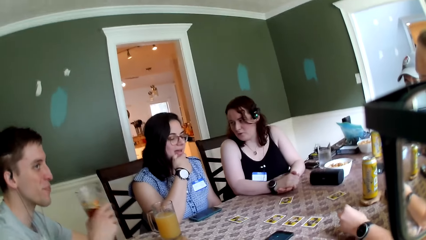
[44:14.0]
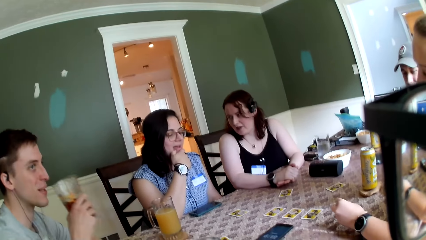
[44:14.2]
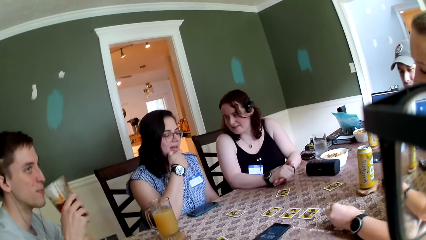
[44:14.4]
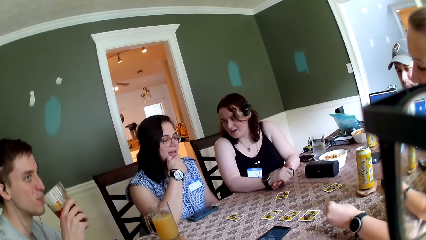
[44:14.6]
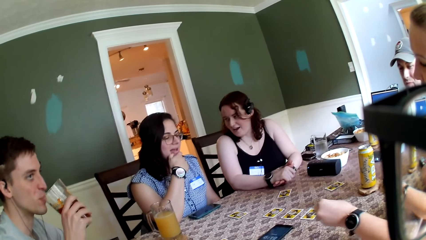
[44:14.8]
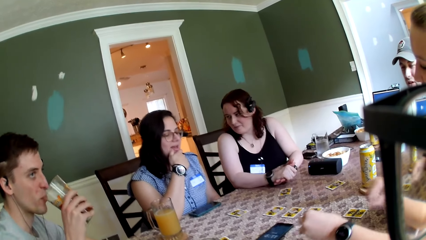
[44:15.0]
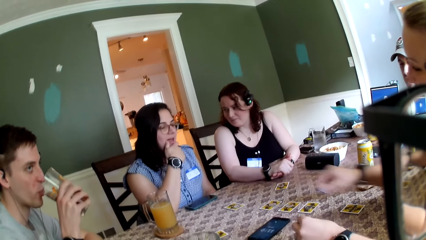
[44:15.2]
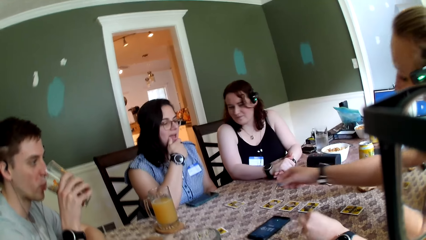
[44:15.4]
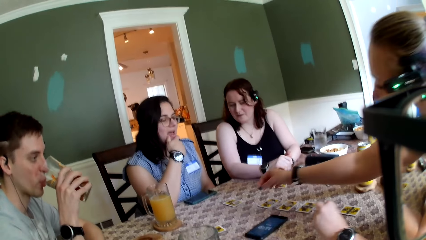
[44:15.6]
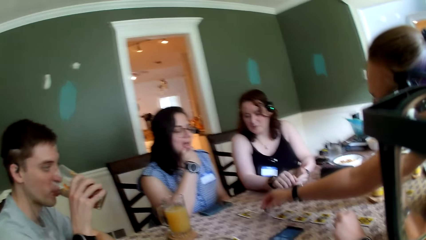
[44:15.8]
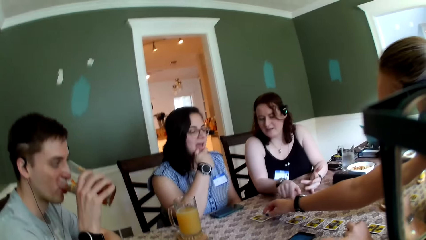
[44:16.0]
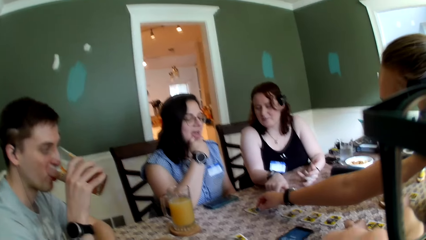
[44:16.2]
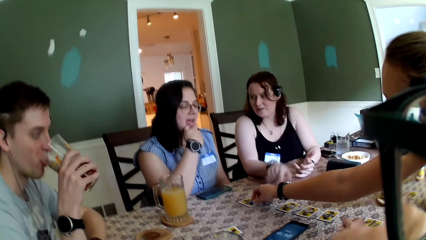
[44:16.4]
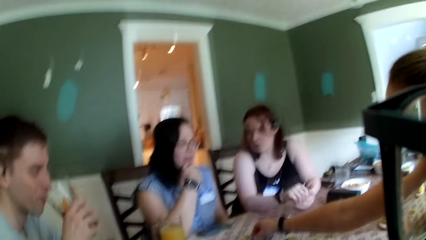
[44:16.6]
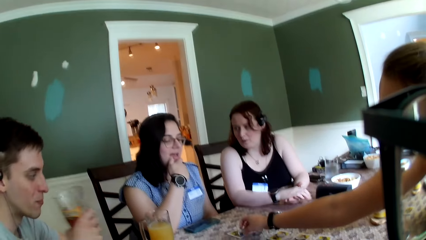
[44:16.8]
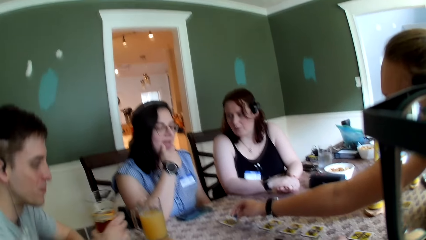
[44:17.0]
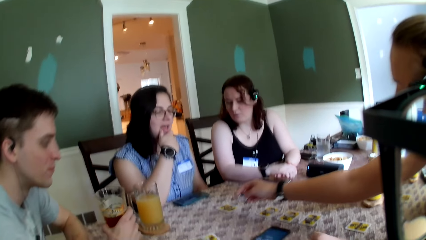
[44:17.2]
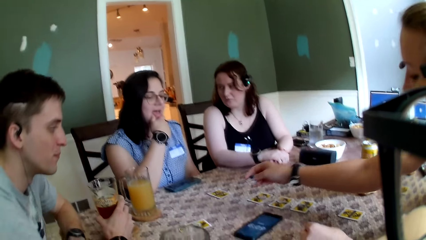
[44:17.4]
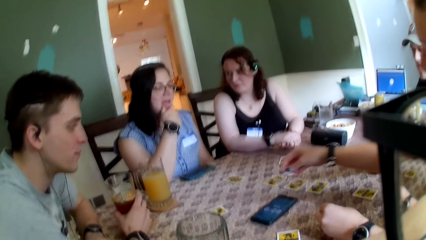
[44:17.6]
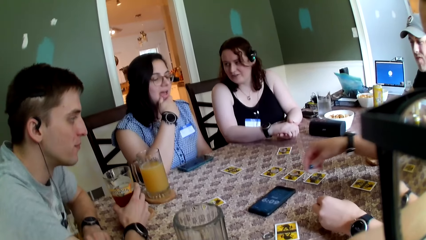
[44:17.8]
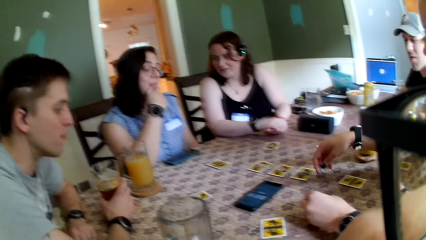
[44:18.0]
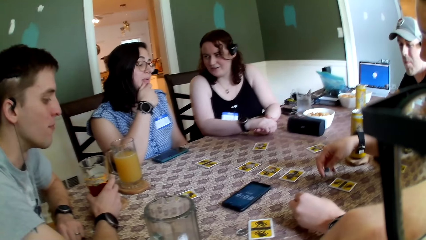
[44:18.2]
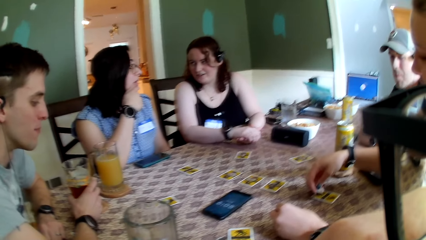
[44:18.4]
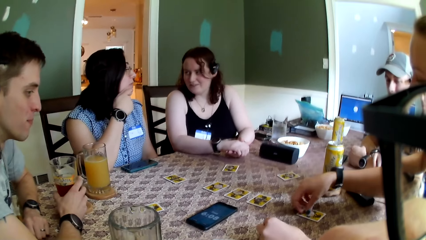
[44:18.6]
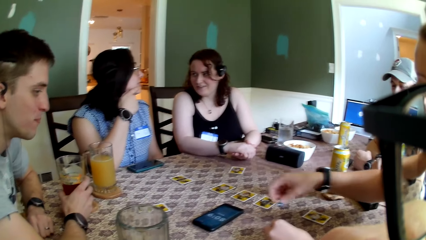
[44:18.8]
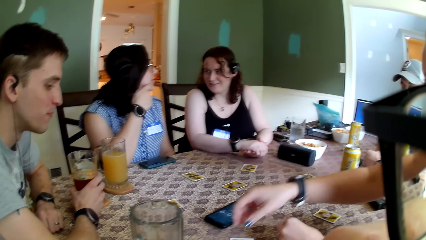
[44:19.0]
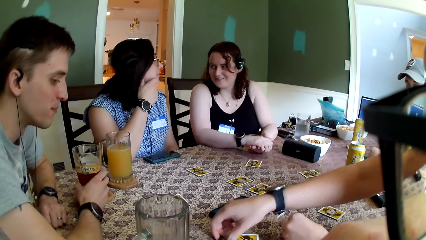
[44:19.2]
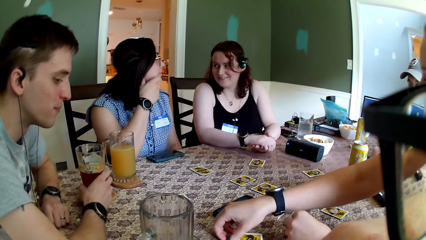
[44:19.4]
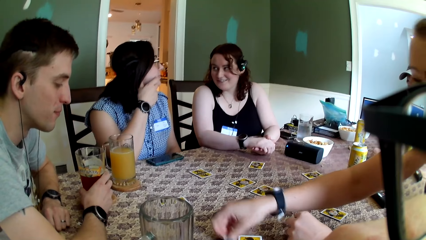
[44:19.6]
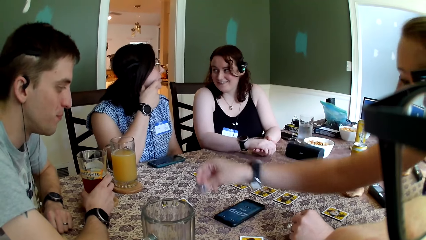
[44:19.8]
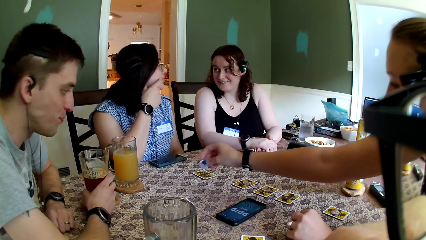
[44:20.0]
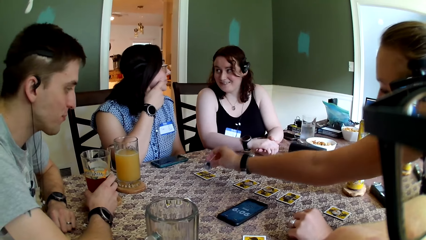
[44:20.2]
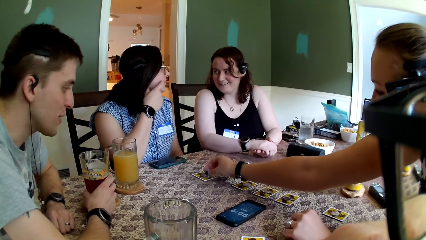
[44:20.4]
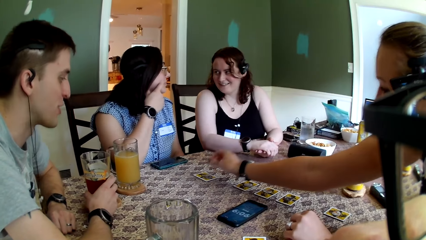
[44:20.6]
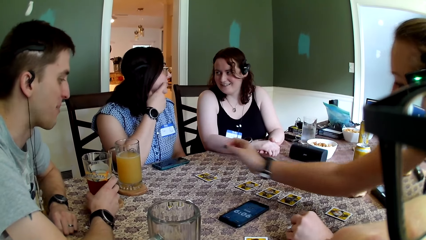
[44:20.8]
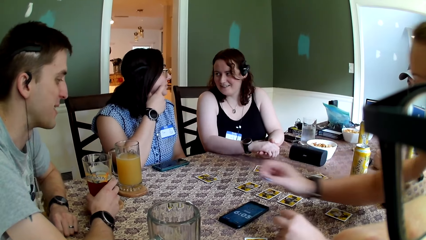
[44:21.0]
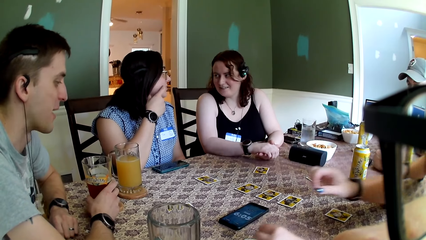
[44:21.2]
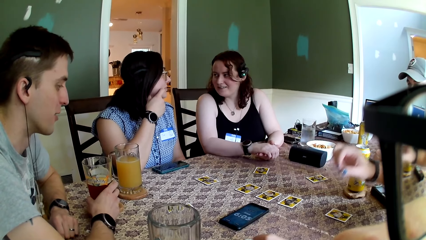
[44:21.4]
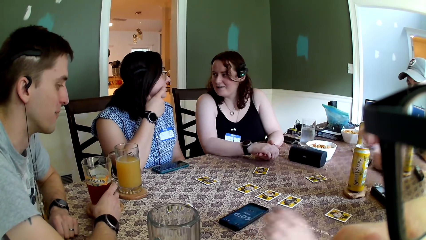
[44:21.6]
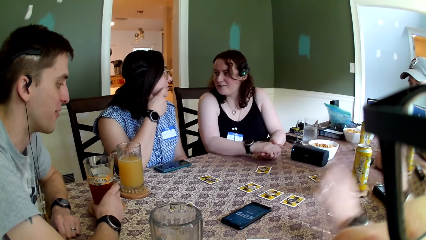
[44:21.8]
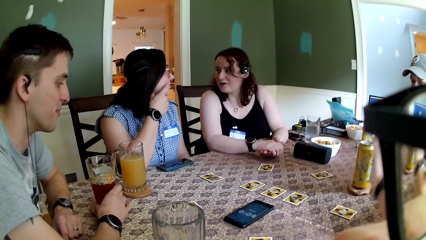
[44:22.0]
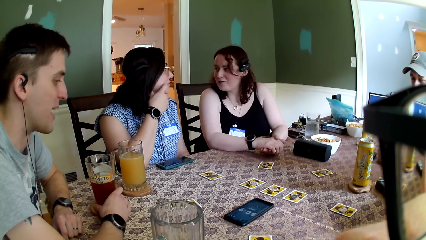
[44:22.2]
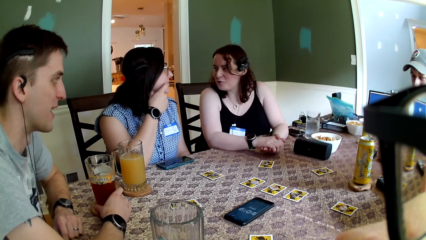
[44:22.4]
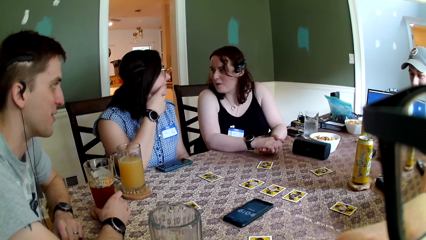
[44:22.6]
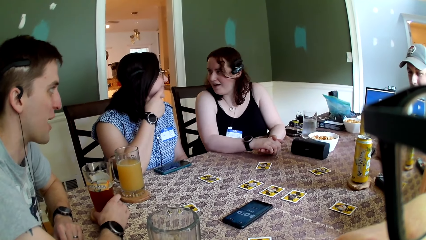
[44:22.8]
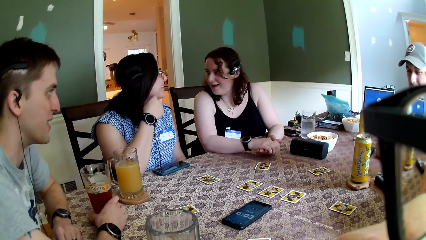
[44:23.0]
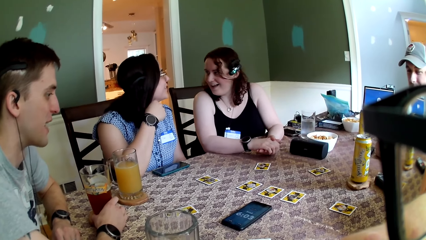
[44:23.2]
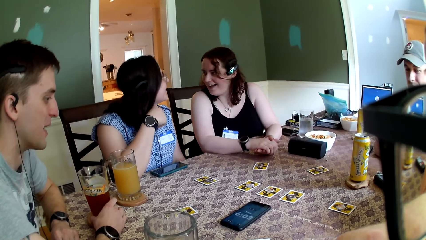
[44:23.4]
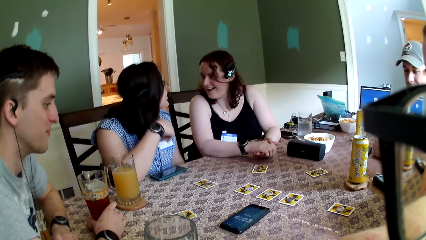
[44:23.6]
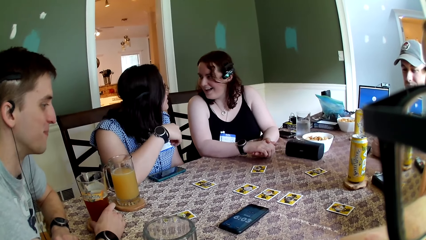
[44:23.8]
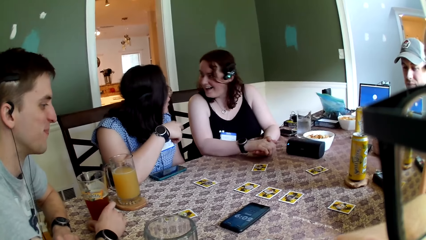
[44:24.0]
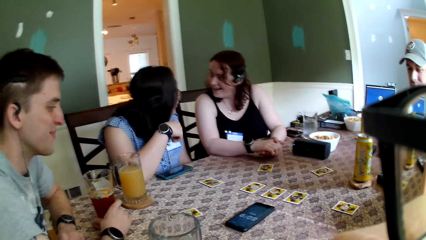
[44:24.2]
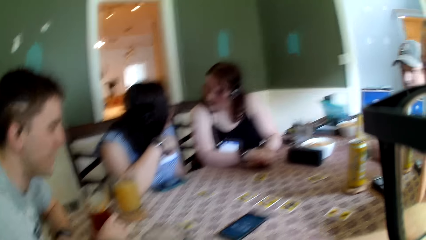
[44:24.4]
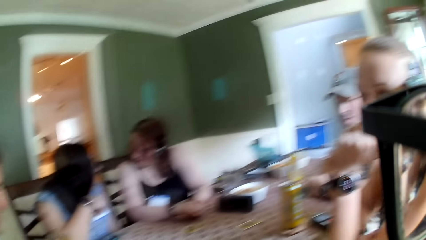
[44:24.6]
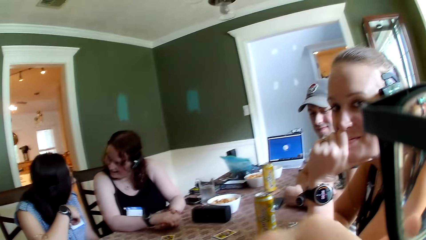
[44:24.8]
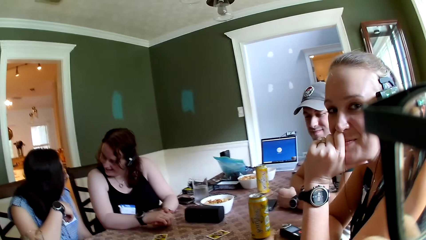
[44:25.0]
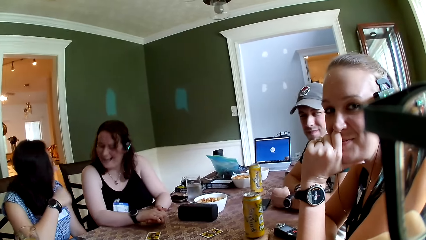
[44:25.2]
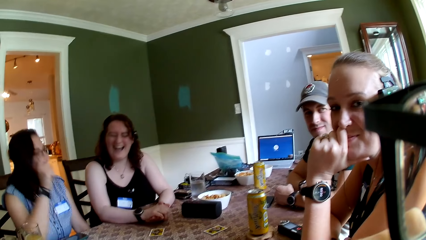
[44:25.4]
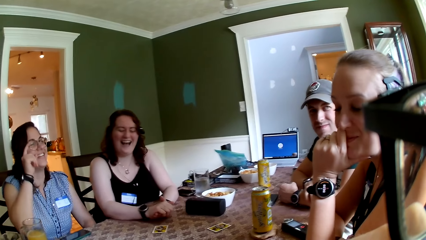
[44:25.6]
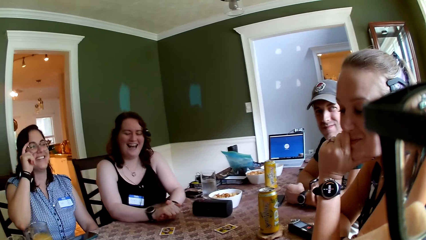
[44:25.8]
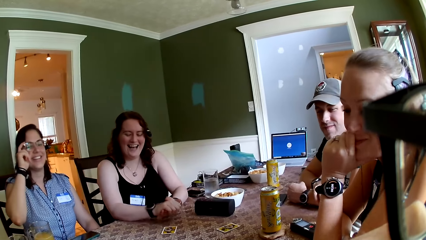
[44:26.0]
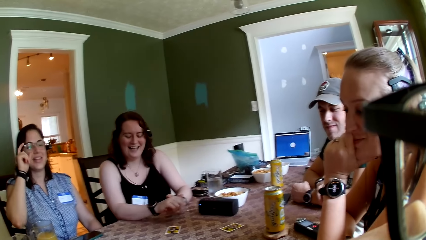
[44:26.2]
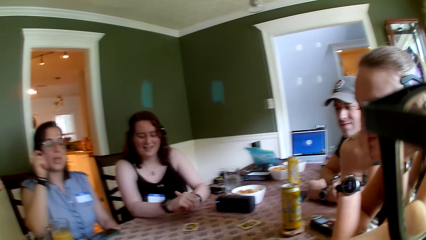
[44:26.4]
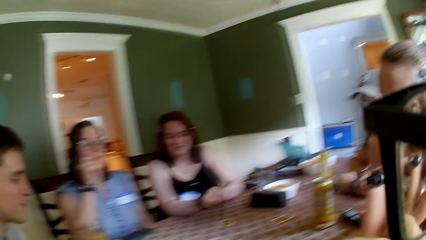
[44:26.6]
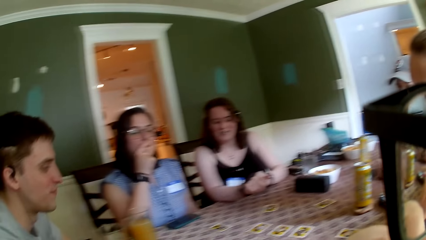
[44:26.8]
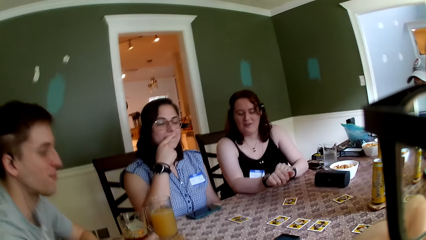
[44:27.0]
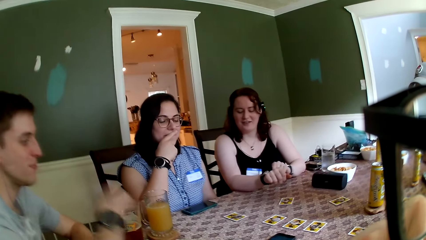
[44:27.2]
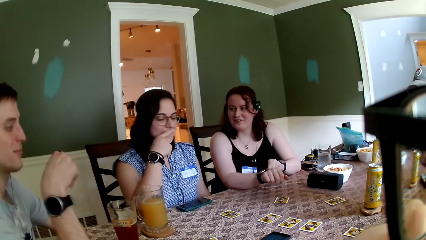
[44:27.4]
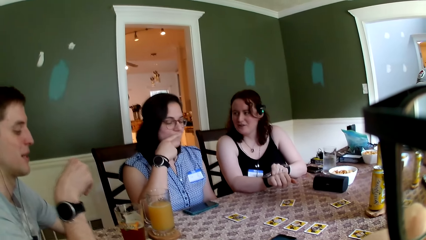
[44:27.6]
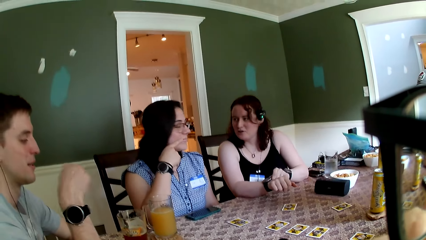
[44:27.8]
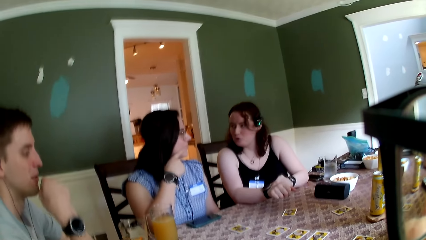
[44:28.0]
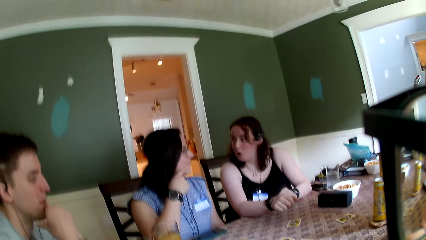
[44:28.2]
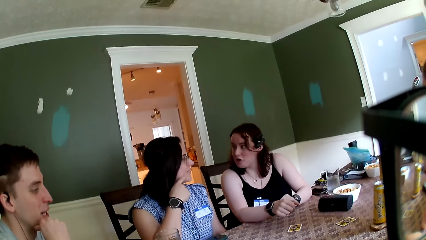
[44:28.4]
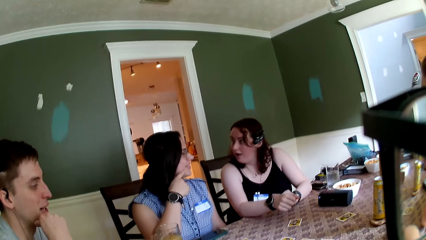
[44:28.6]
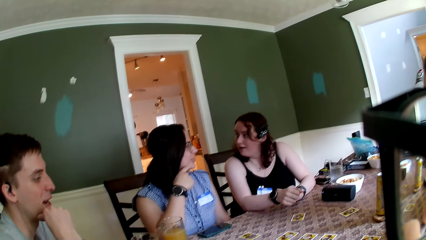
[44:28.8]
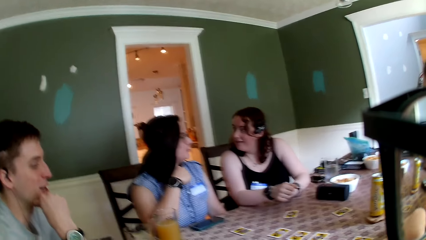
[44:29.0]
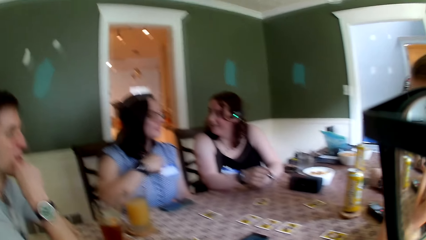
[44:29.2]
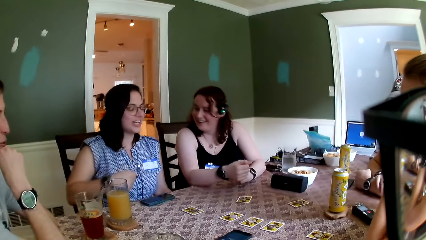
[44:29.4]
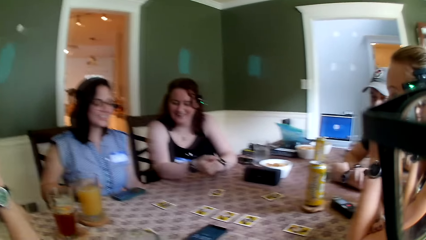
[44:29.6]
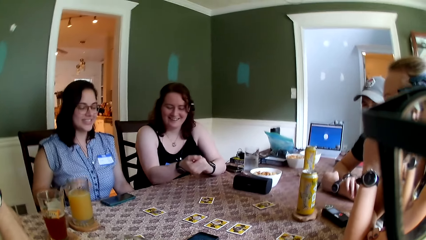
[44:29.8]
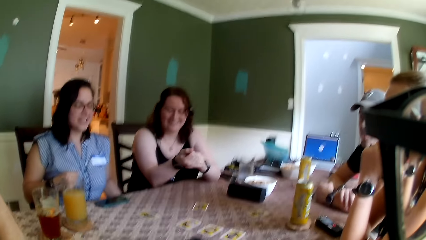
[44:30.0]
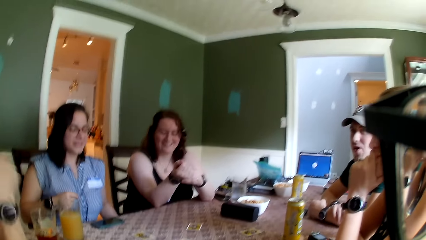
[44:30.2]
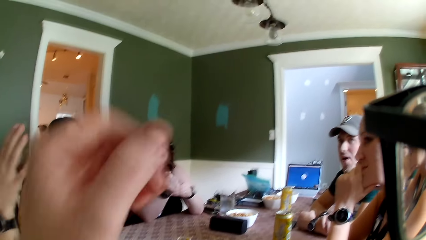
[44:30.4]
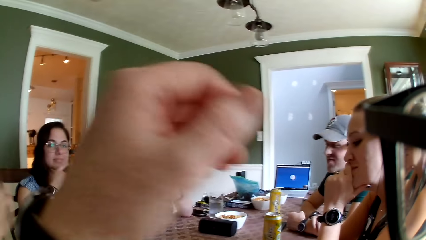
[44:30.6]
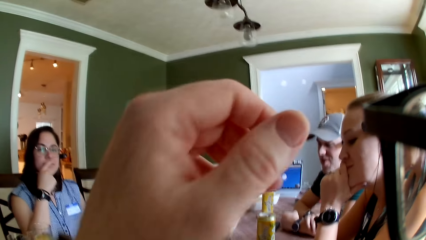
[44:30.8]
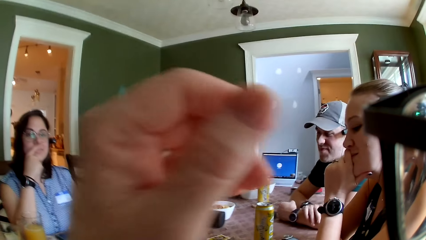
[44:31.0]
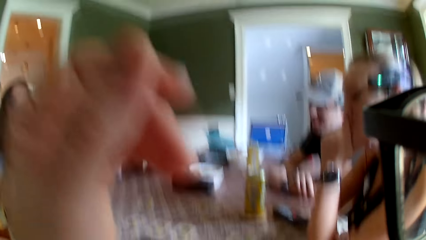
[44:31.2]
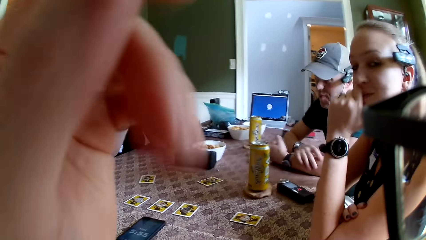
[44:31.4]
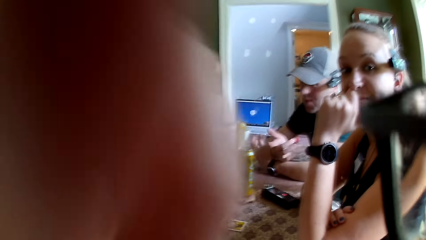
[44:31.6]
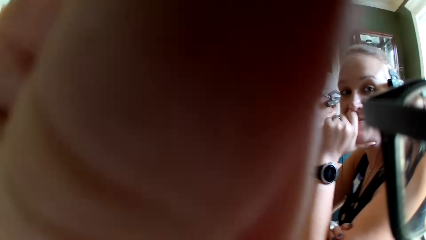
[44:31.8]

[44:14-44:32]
A man picks up the cup of juice from the table with his right hand. A woman interacts with another woman. The man drinks from the cup with his right hand. A third woman holds a coin in her right hand. She raises her right hand towards the card on the table. She drops the coin on the card with her right hand repeatedly. The man interacts with the camera wearer, another man and the third woman. The camera wearer sits on the chair on the floor. The first man touches his mouth with his right hand. The first man interacts with the camera wearer and the group of people. The camera wearer raises his left hand up.
